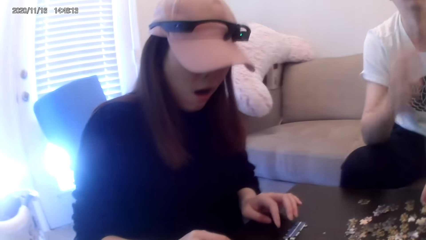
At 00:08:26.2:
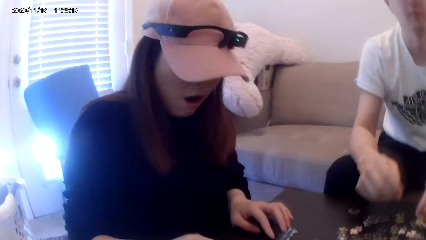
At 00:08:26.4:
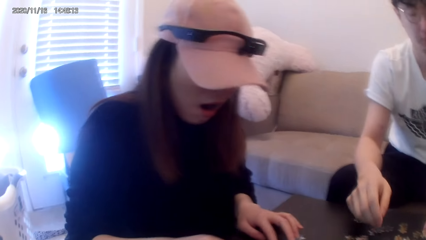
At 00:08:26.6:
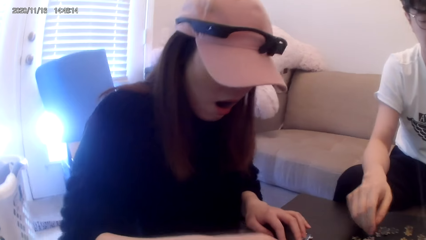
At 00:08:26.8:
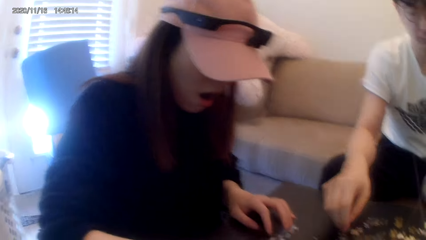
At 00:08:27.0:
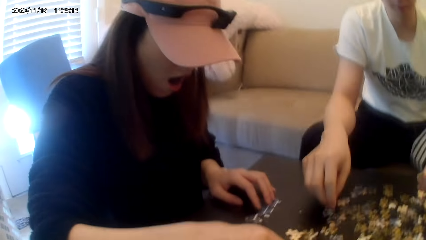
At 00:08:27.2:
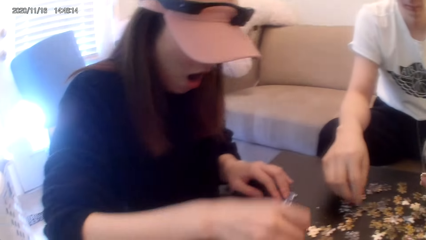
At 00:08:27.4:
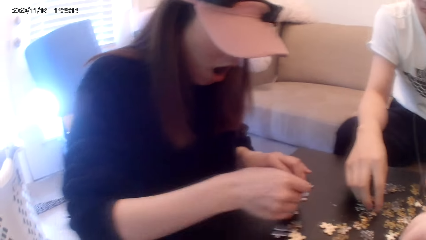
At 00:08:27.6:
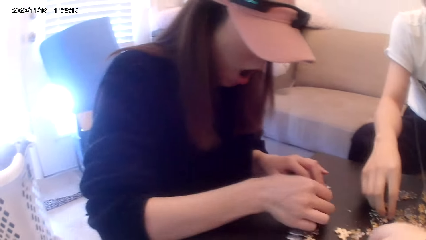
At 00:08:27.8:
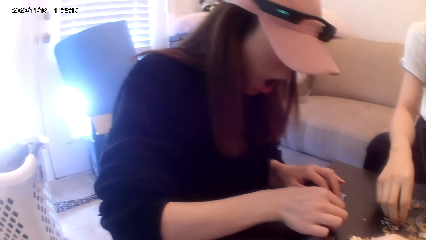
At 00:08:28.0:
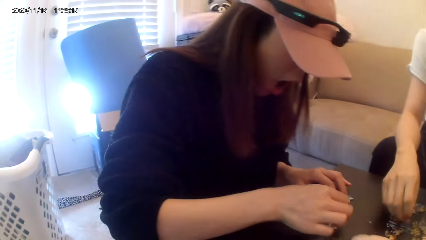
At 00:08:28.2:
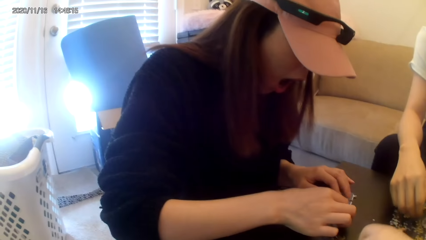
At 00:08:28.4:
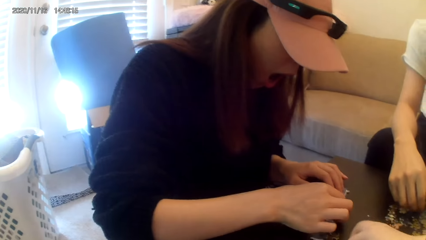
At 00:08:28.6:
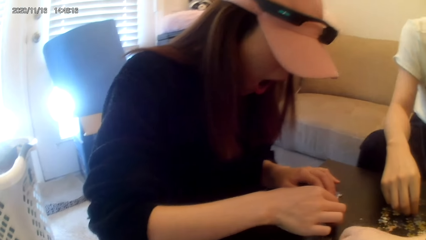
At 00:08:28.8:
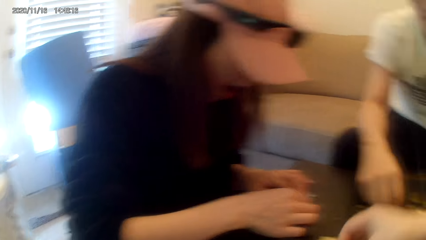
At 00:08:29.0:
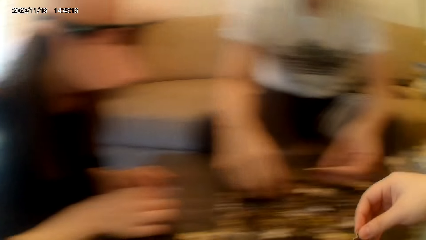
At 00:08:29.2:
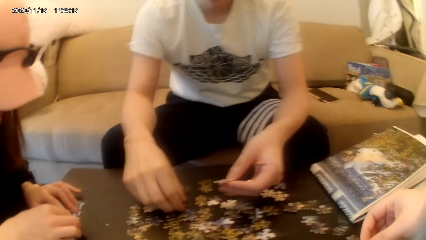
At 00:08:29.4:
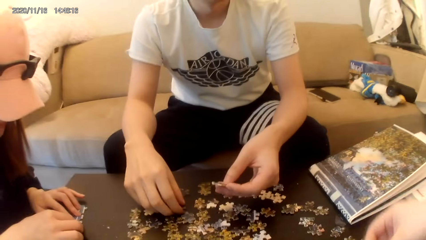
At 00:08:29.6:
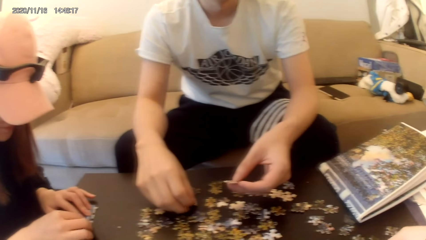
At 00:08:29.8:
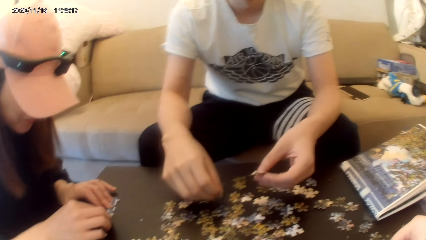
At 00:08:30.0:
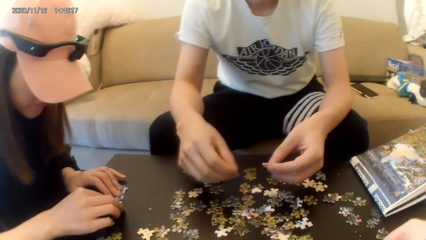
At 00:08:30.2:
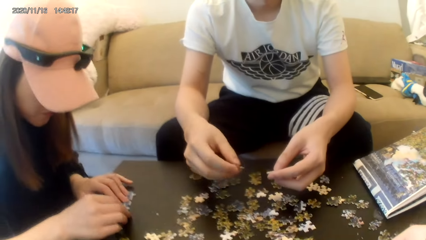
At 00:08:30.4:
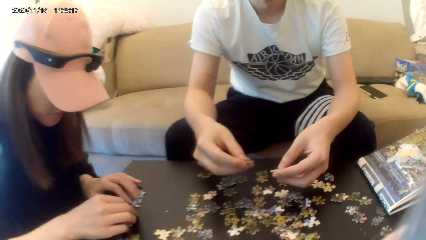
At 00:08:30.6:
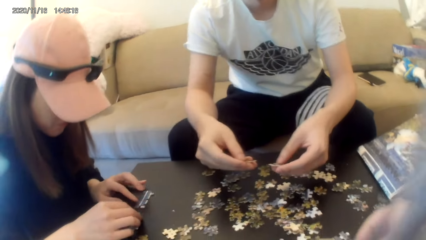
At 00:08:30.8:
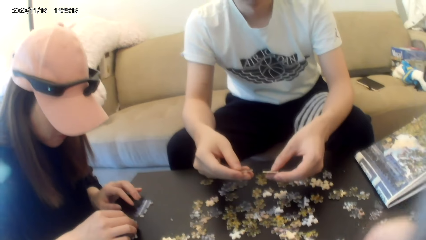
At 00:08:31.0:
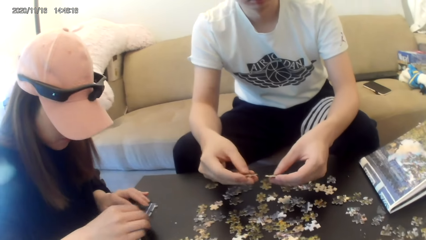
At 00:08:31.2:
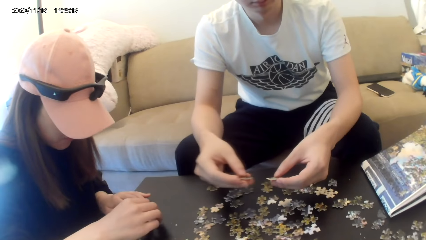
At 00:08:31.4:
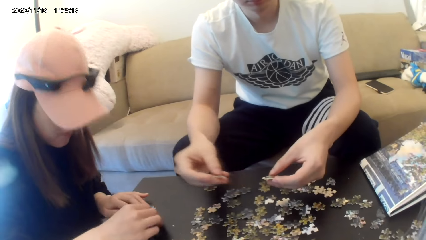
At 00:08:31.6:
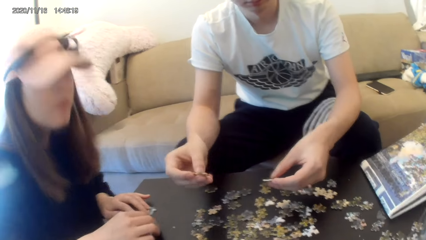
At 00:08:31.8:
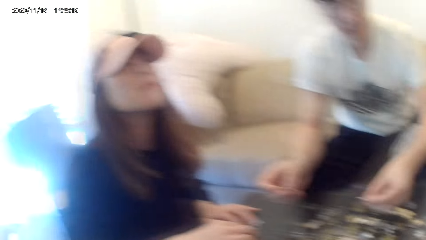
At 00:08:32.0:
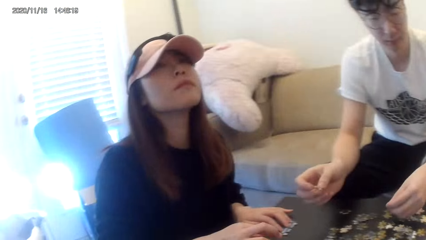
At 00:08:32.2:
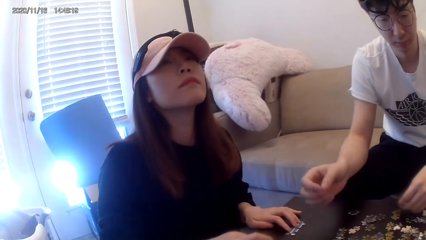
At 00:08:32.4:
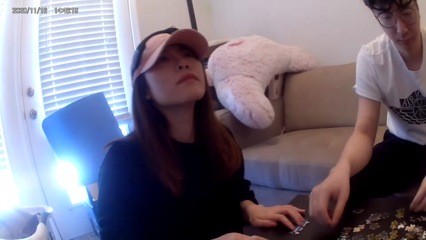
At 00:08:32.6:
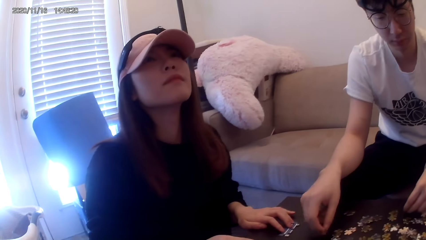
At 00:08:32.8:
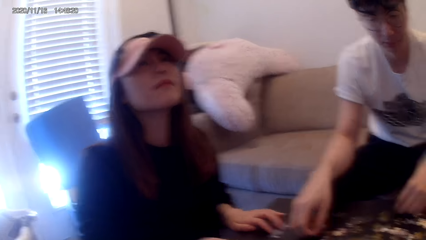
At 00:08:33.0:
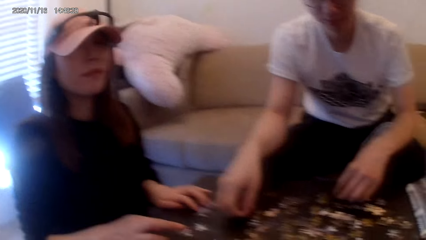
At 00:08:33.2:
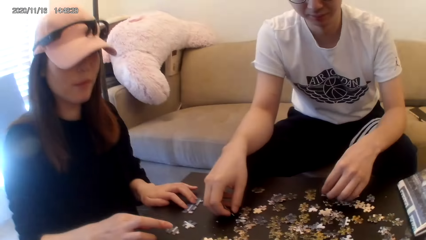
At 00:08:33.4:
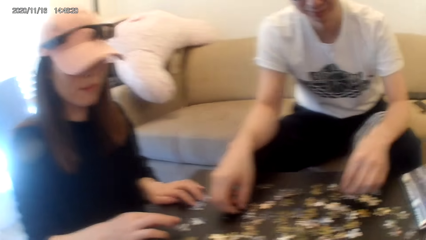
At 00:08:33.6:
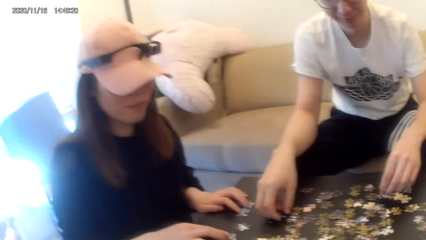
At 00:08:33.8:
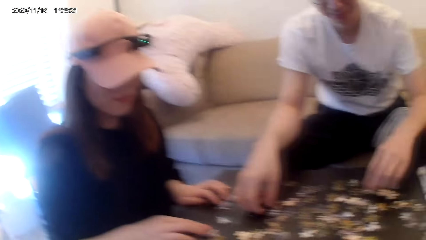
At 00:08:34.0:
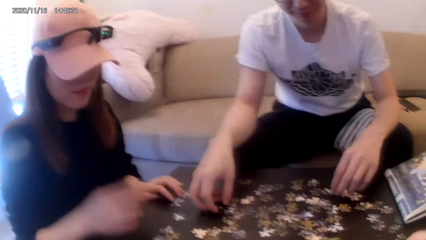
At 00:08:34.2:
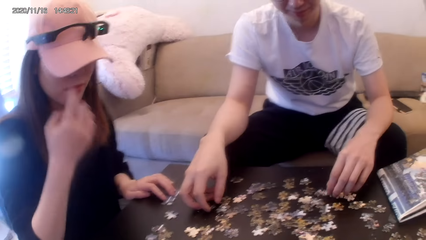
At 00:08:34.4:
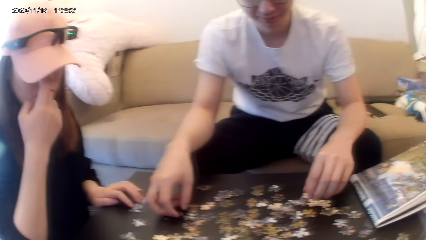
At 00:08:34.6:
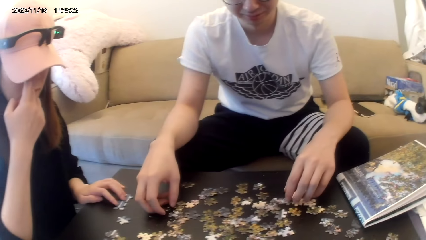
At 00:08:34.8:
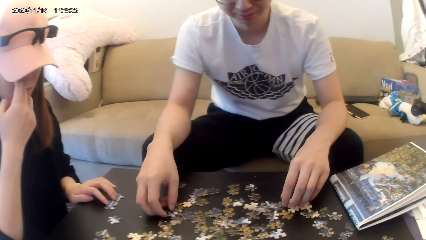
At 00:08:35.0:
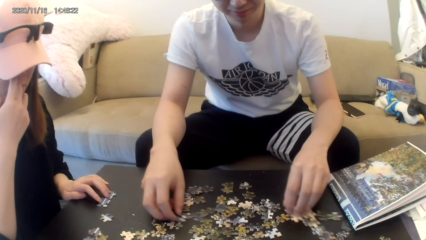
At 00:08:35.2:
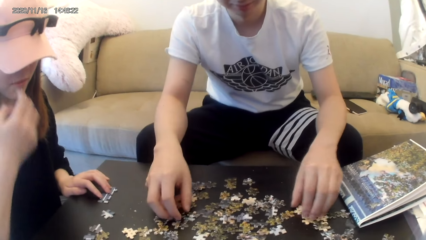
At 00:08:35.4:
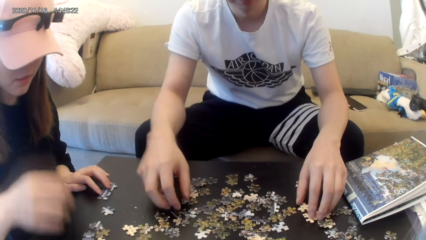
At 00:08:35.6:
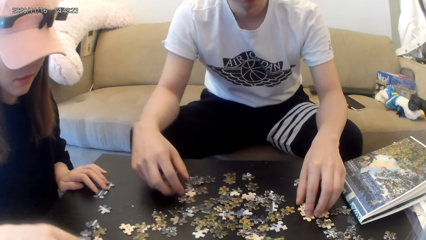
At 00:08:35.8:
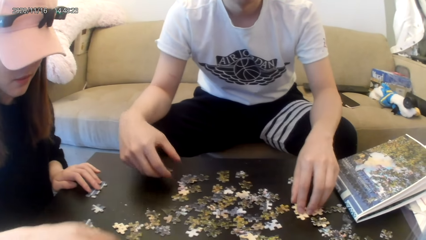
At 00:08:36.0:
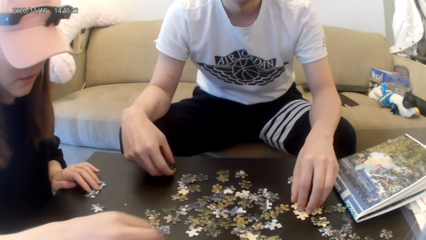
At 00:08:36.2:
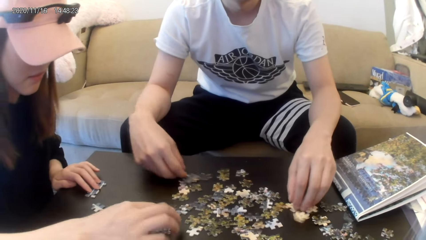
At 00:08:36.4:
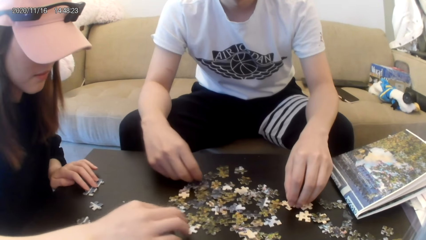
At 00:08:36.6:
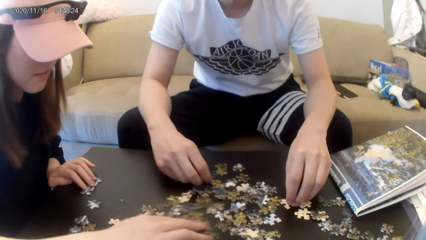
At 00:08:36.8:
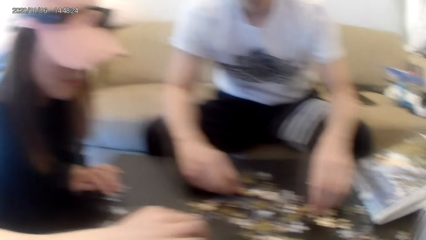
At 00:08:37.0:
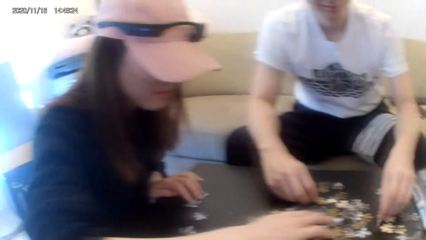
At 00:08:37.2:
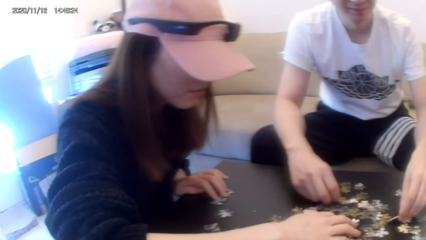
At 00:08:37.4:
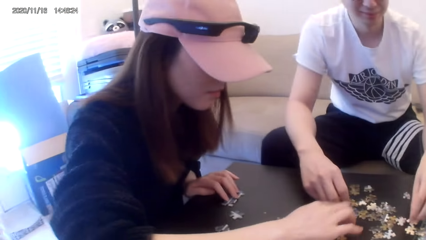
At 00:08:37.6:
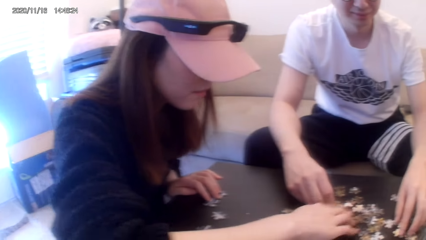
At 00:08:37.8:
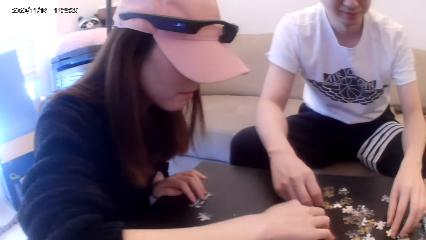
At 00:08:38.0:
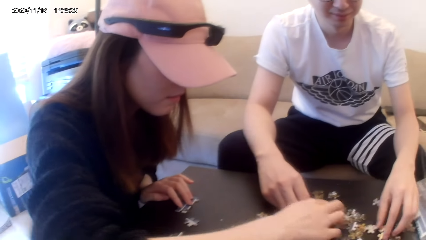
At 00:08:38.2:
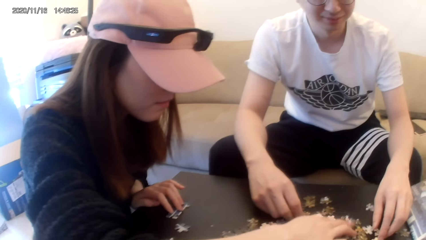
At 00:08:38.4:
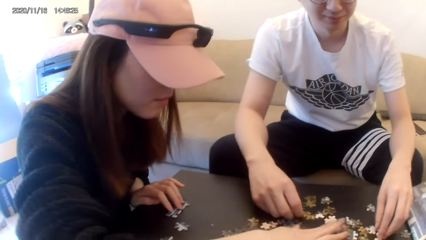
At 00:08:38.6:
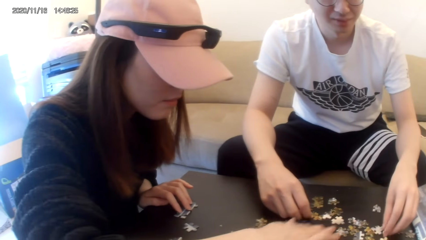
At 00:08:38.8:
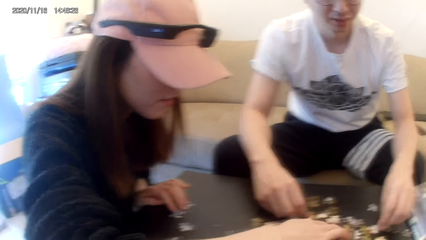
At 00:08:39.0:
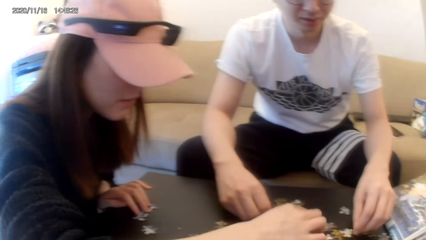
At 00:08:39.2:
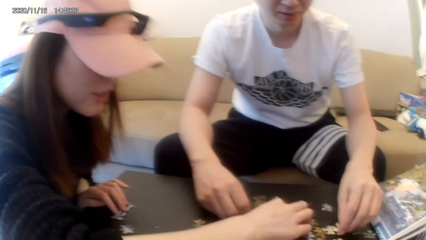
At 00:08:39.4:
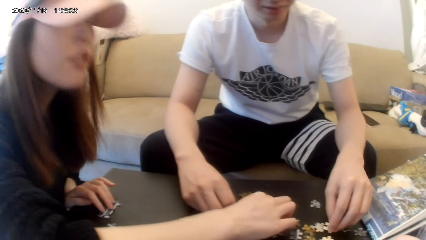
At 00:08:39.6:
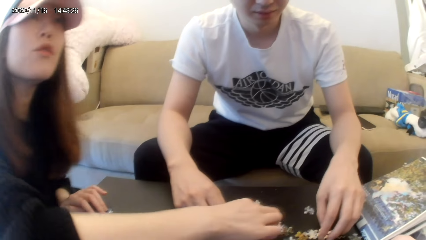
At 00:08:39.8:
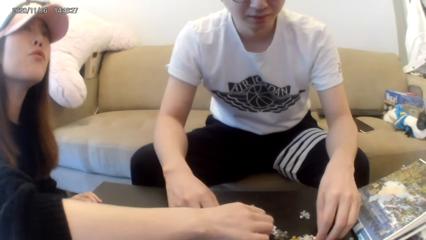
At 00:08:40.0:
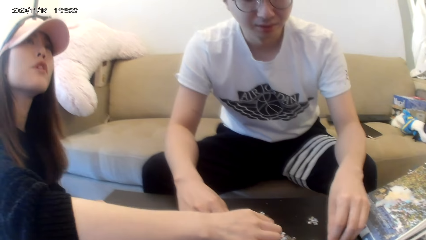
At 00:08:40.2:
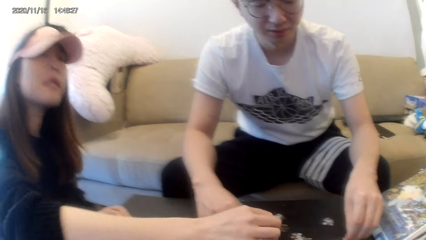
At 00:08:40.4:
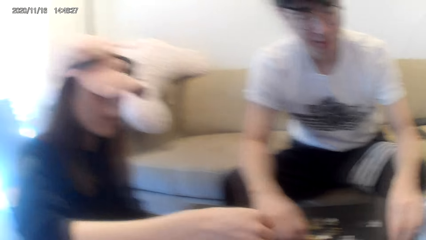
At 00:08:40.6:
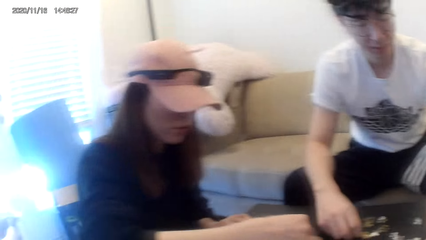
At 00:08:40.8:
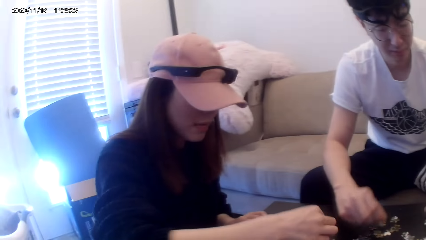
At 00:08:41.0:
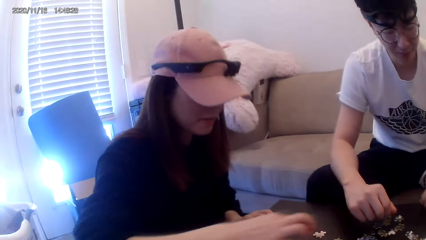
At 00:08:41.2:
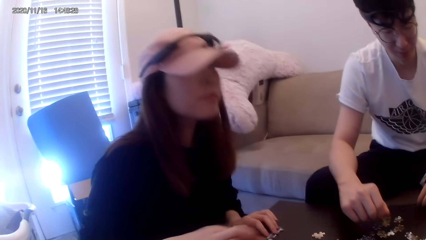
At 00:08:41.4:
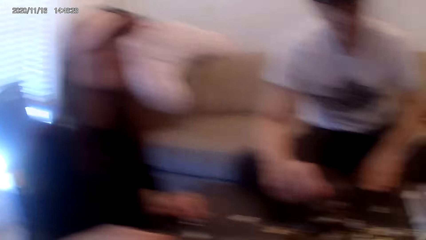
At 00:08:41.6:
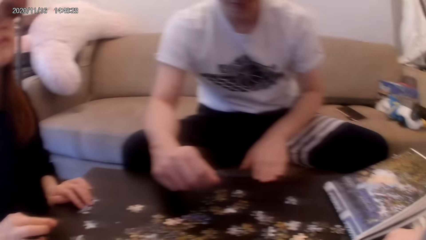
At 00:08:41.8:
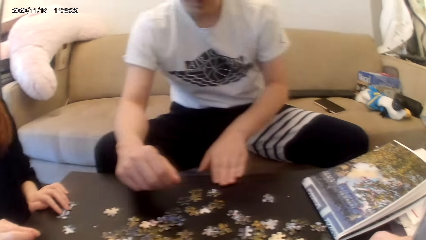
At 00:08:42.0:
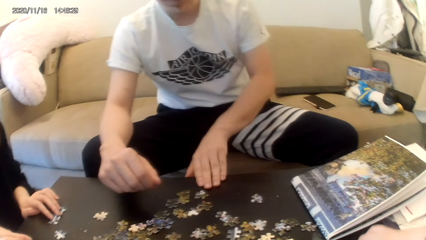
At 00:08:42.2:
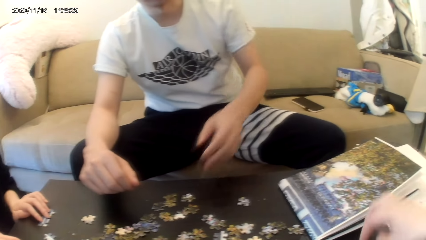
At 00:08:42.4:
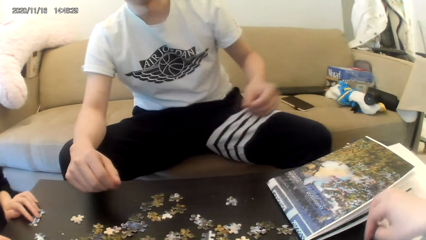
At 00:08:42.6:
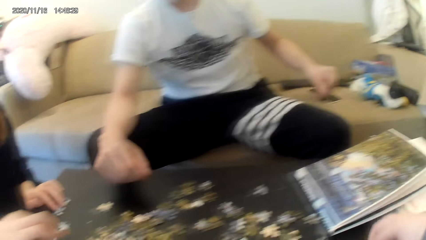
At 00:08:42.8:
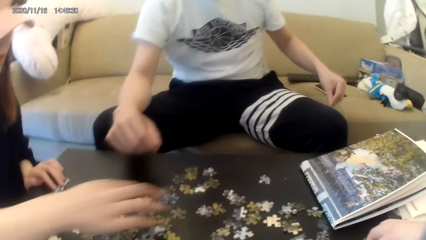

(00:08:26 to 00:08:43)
The camera wearer looks around. The lady touches the face. The camera wearer plays the puzzle.
